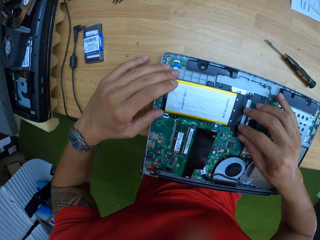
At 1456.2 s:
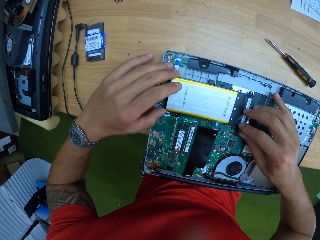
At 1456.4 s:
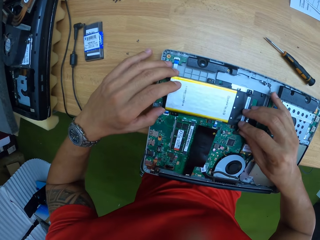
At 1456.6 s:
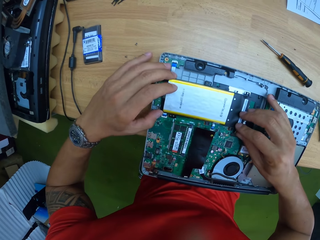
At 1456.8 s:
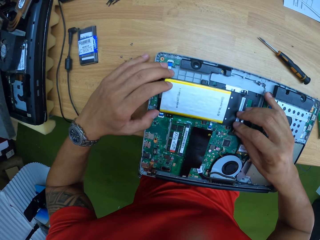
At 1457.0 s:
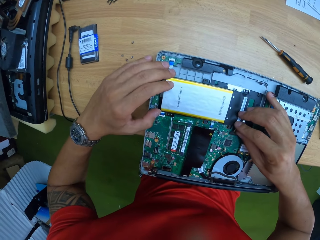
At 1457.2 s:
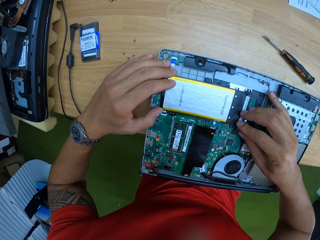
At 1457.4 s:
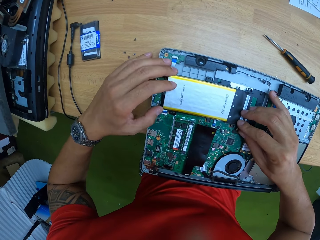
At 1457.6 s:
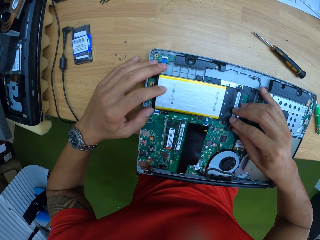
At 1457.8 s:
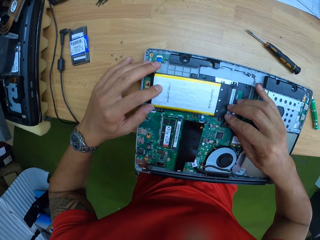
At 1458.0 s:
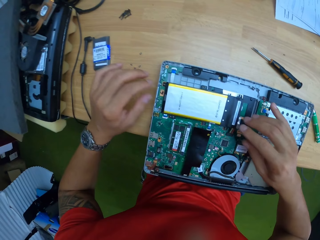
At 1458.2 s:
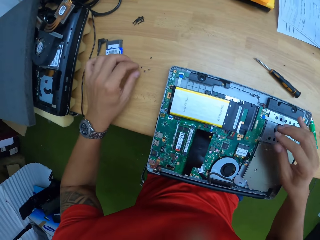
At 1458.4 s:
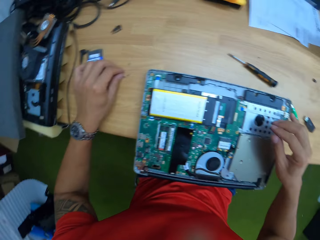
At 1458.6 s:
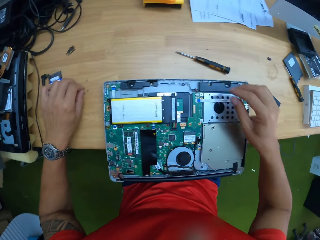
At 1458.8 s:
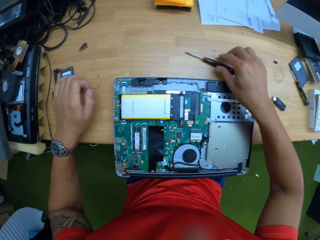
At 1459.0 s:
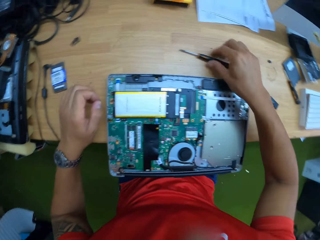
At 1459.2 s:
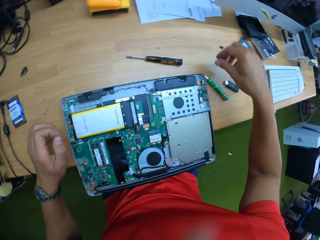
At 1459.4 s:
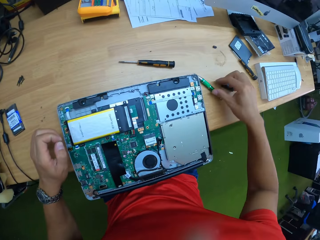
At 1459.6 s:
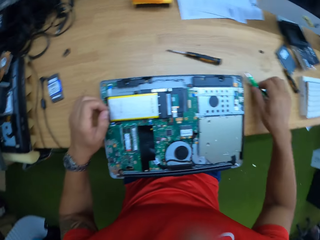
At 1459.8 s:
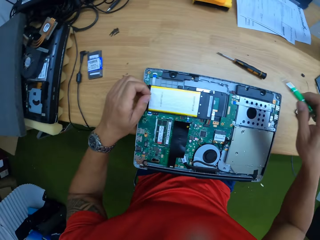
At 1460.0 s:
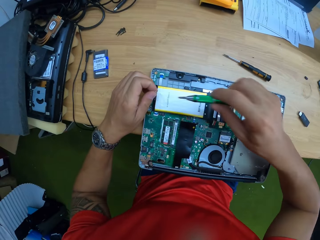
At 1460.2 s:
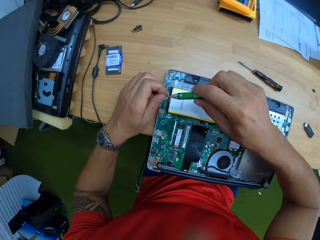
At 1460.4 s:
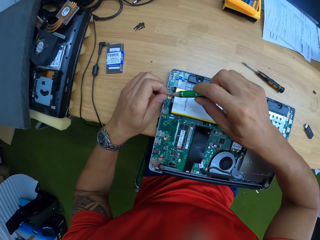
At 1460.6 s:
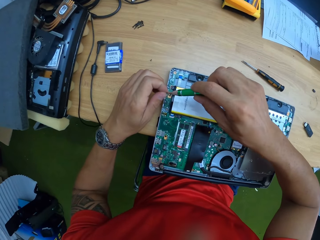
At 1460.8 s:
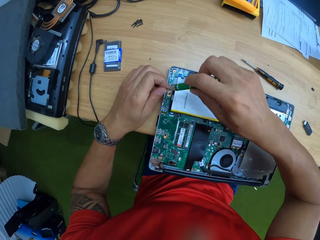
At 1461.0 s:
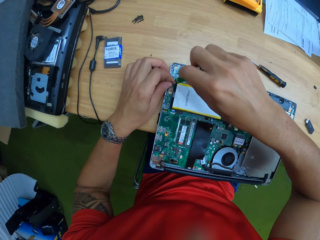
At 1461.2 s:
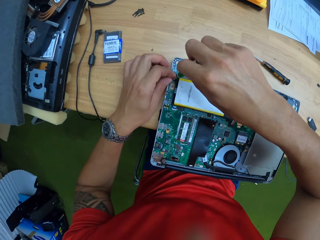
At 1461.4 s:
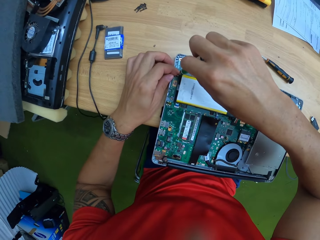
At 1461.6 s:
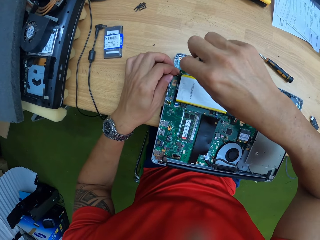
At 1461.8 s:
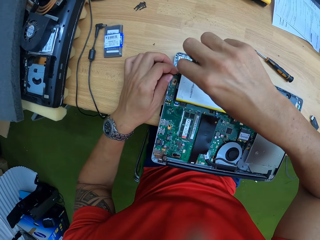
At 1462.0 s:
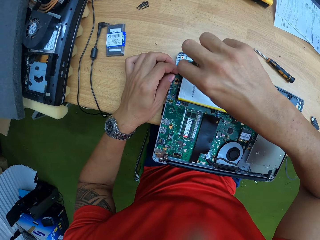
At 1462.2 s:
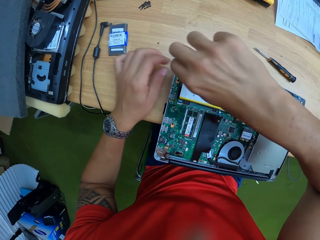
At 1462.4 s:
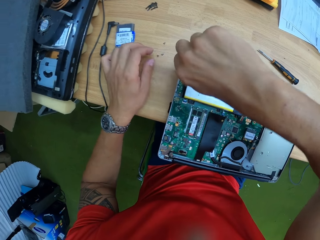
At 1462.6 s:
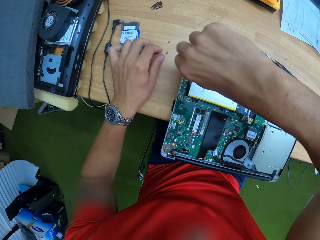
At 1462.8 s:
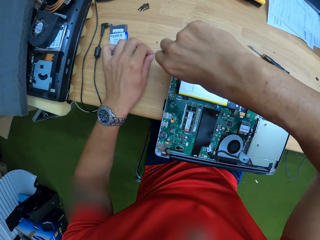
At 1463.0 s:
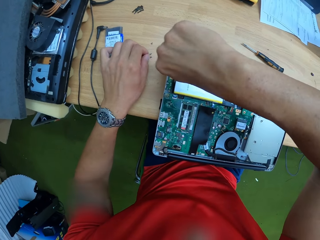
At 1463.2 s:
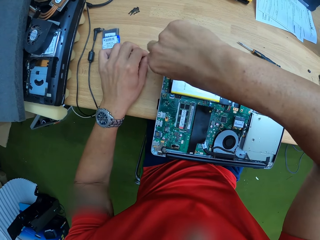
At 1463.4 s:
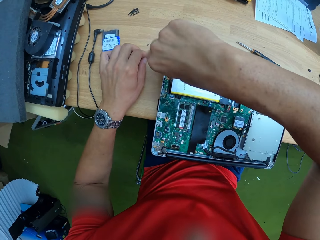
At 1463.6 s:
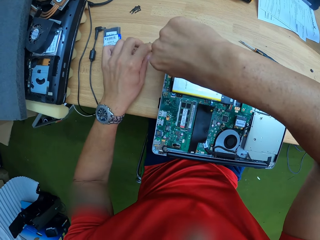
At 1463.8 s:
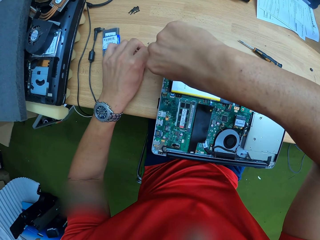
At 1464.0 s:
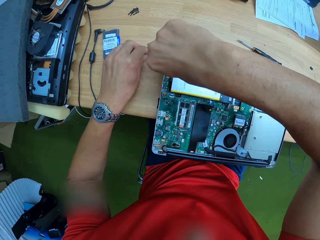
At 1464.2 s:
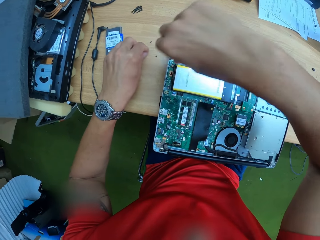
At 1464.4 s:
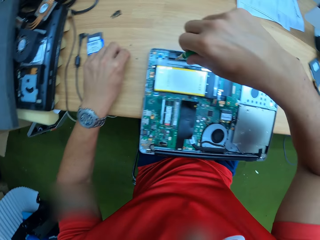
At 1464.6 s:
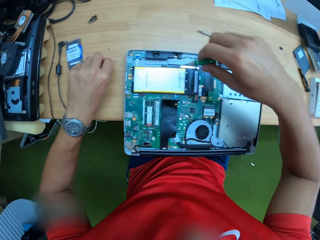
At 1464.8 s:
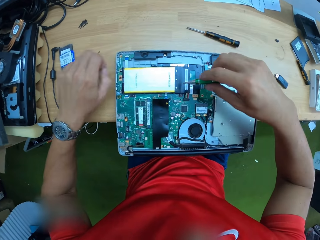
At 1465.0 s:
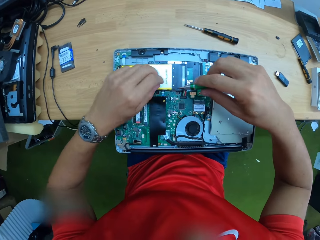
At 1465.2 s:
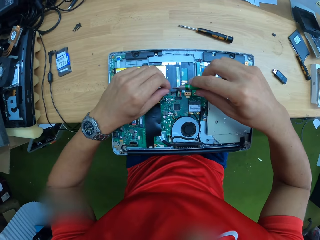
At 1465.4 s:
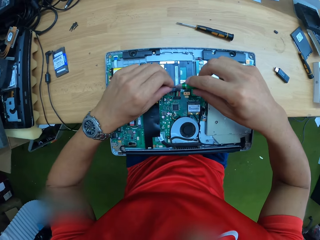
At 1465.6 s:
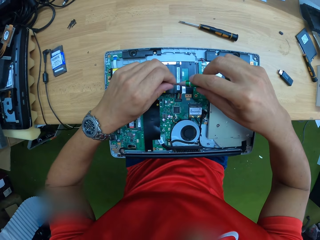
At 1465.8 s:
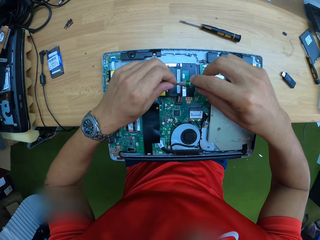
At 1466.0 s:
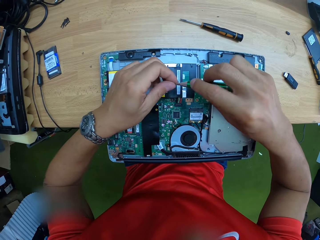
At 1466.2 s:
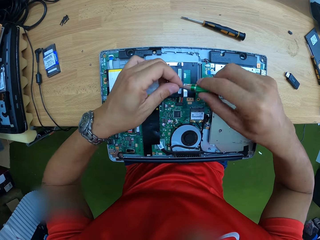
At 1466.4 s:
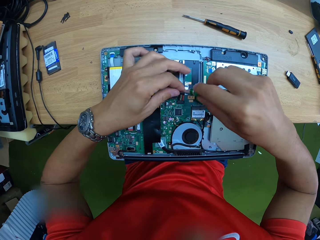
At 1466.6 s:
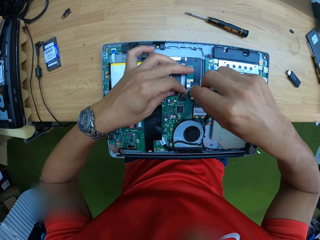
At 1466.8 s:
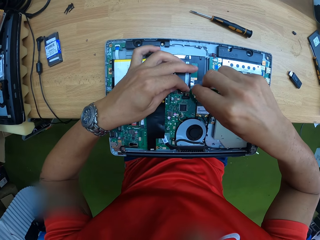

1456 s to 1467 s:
The camera wearer holds the hard disk. He picks a screw from the table with his left hand. He holds the screwdriver. He picks the screwdriver from the table with his right hand. He puts the screw on the motherboard. He tightens the screw in the motherboard with the screwdriver in his right hand. He picks a screw from the table with his left hand.

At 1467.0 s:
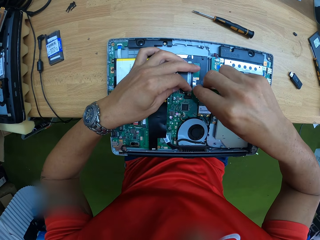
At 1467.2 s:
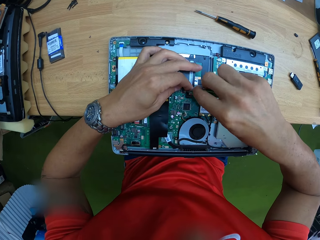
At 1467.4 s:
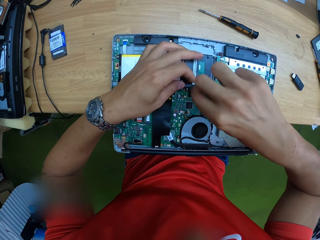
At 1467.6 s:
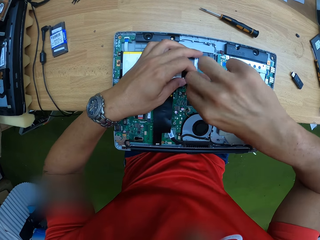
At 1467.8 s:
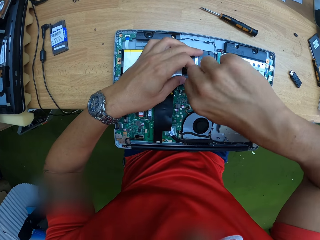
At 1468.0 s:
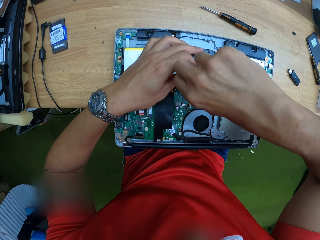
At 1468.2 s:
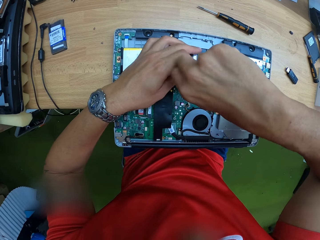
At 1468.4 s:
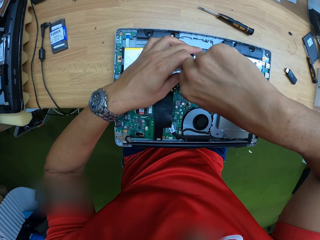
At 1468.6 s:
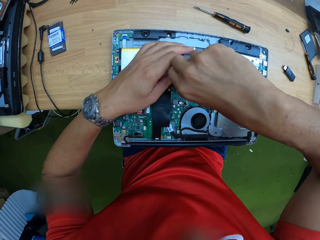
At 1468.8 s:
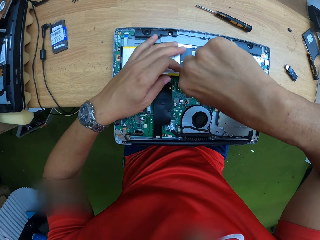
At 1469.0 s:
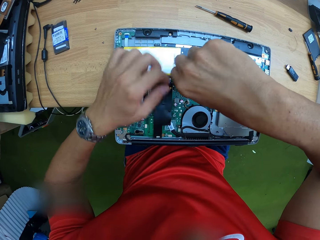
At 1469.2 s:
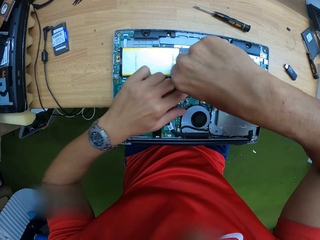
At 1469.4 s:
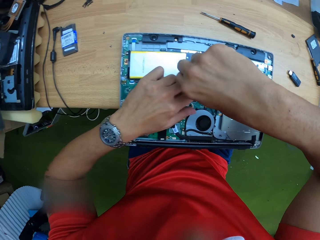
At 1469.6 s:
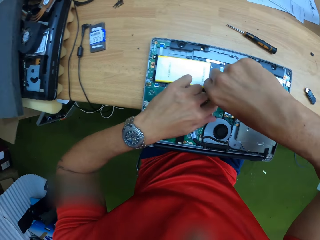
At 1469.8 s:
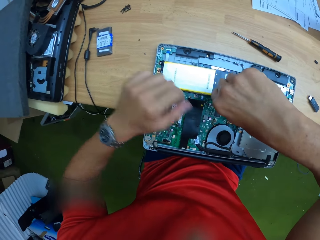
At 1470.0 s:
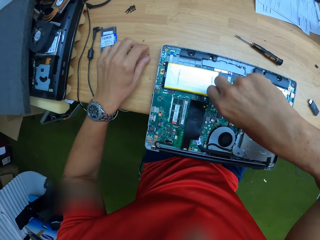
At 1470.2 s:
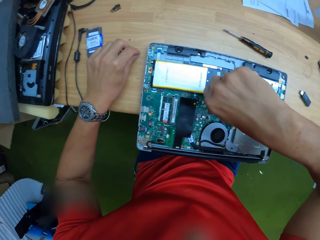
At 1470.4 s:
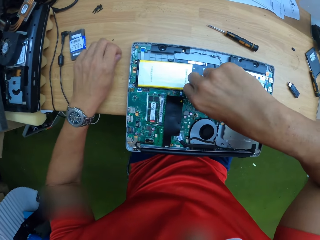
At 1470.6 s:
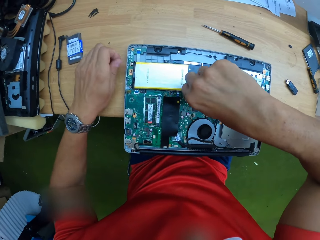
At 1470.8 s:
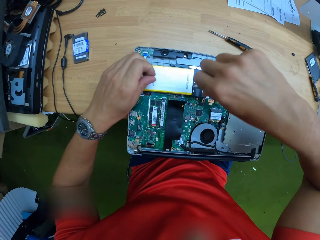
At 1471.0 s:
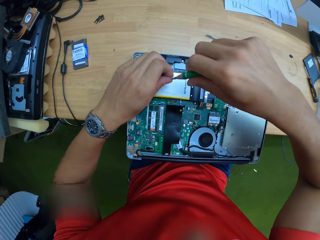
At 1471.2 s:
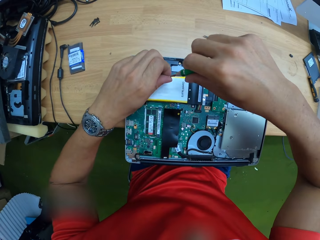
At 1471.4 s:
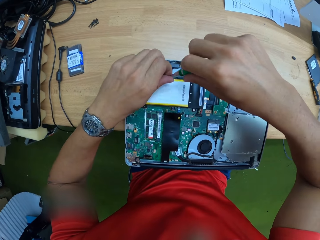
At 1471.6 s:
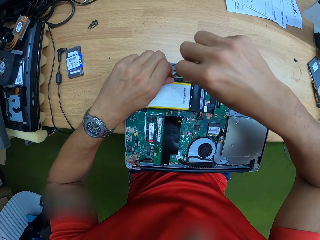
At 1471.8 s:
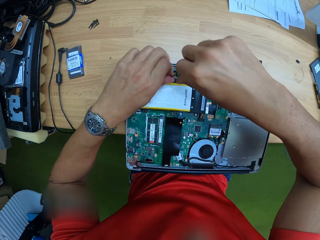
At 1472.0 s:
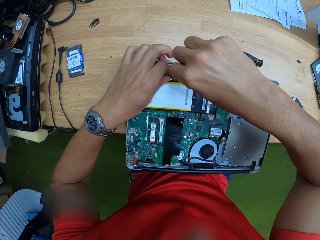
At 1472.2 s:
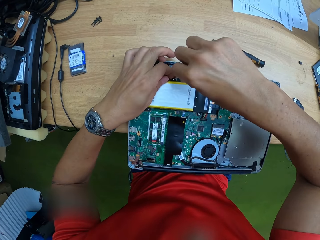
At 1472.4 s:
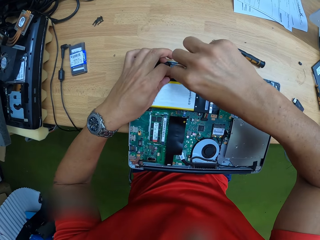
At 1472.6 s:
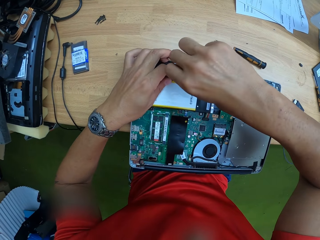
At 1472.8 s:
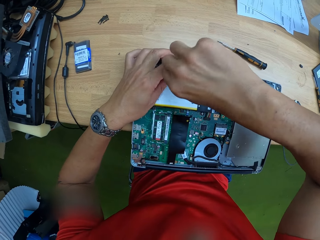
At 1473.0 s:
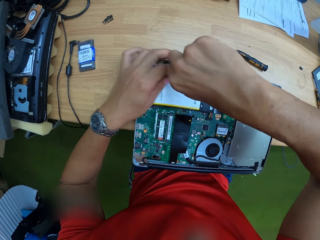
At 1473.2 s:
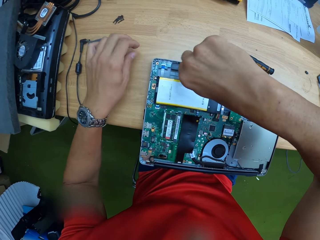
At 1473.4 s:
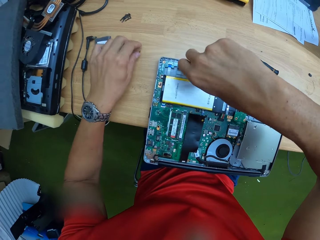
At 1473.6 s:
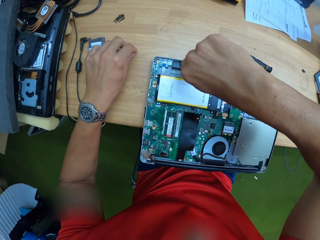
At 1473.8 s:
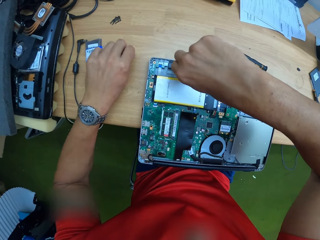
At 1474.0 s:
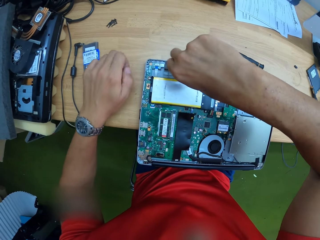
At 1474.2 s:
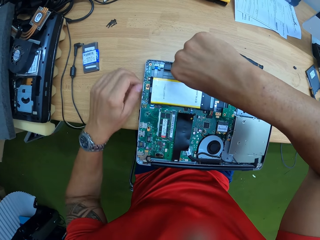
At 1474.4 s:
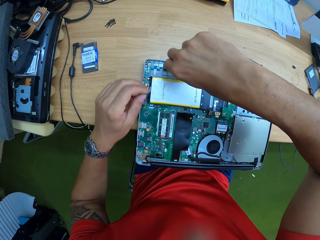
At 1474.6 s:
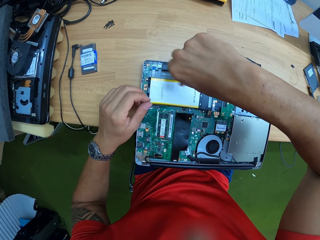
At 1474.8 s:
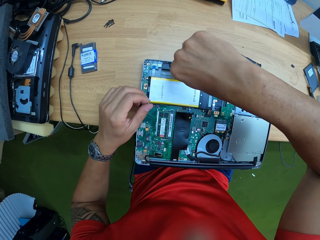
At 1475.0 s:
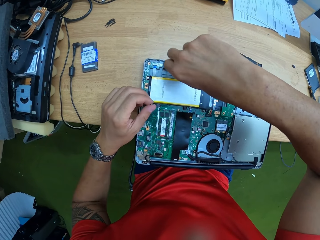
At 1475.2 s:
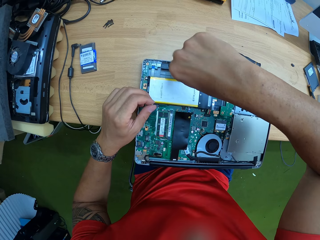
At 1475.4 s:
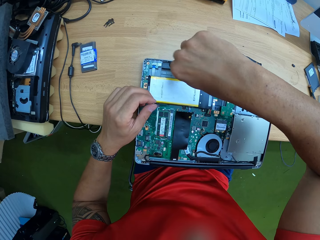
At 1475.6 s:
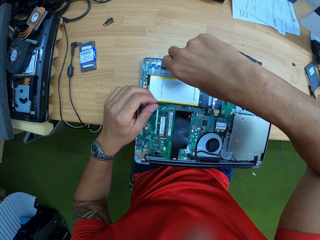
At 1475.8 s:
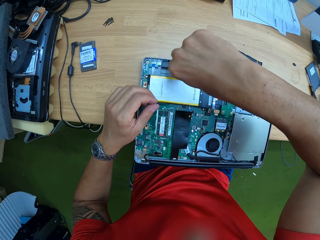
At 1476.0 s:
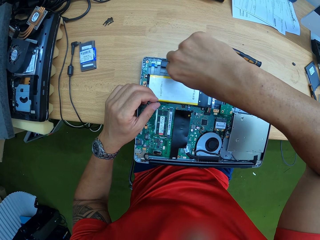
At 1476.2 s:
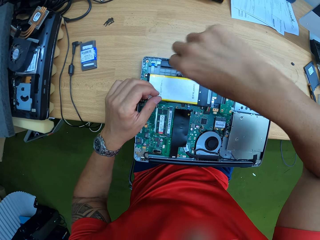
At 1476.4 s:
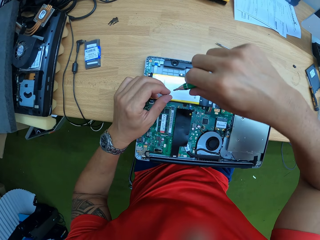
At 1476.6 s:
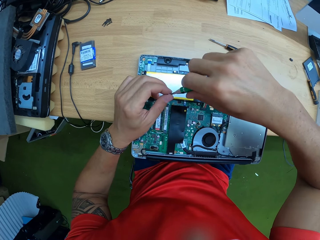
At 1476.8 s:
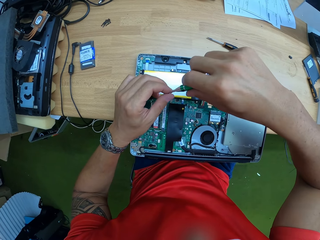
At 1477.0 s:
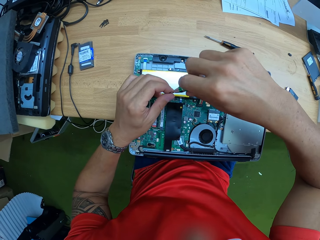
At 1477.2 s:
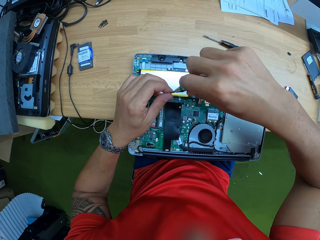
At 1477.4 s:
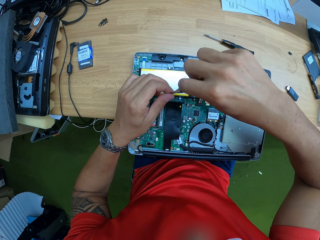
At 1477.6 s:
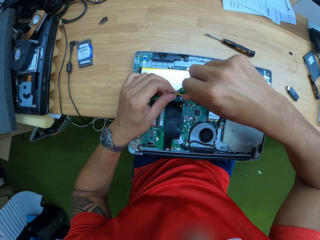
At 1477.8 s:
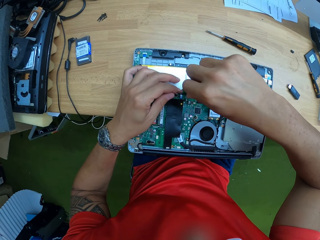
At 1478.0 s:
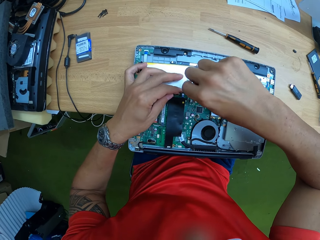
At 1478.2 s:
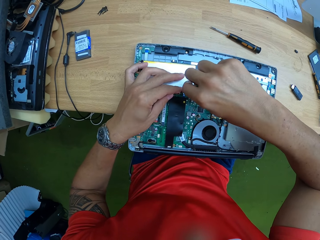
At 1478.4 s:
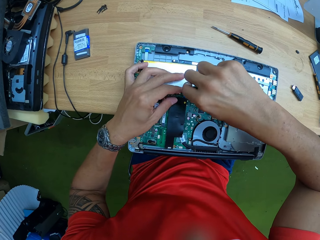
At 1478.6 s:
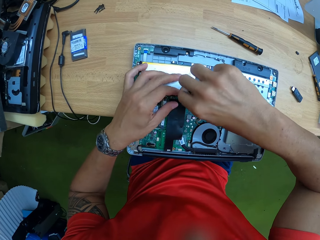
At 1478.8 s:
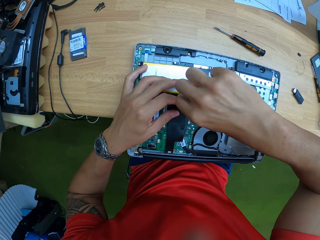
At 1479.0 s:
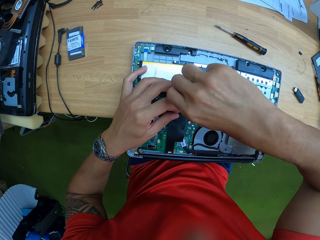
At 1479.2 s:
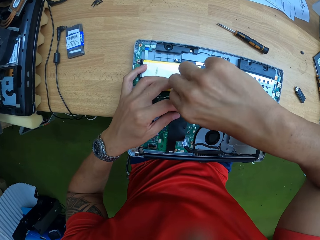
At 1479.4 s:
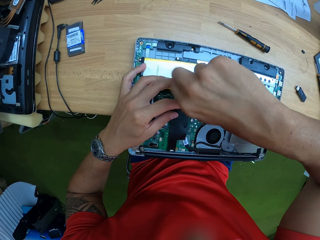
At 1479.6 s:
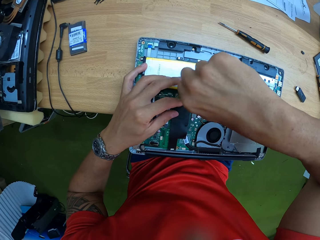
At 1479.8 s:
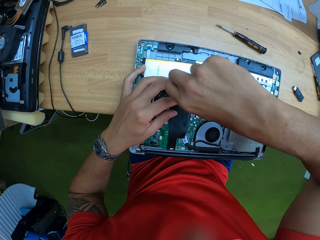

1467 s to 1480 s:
The camera wearer puts the screw on the motherboard. He tightens the screw with the screwdriver in his right hand. He touches the motherboard. He picks a screw from the table with his left hand. He puts the screw on the motherboard. He tightens the screw with the screwdriver in his right hand. He picks a screw from the table with his left hand. He holds the screw with the screwdriver. He tightens the screw with the screwdriver in his right hand. He puts the screw on the motherboard.
